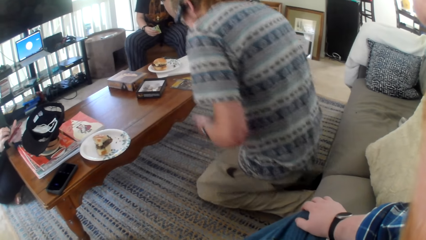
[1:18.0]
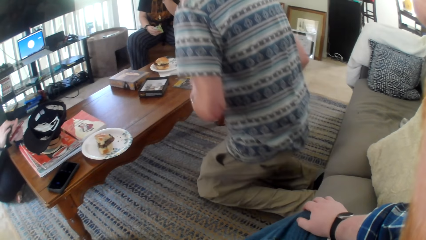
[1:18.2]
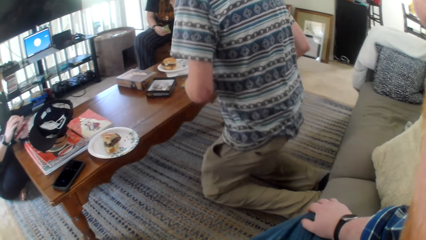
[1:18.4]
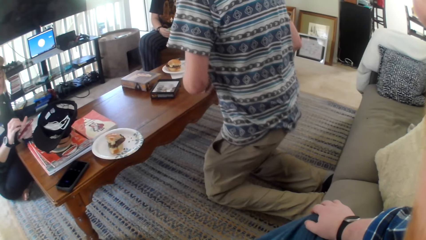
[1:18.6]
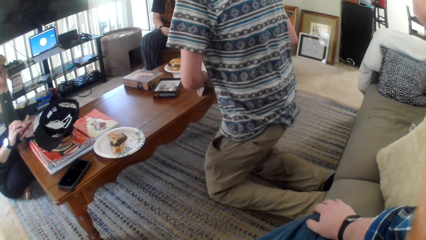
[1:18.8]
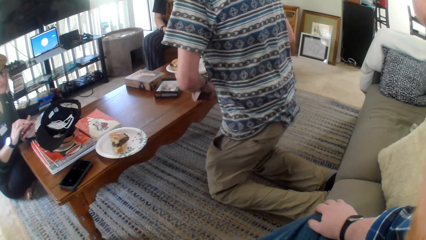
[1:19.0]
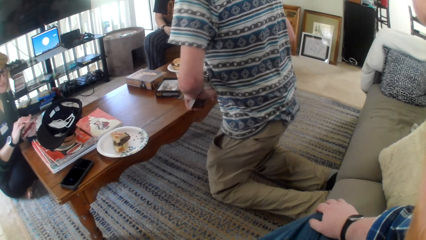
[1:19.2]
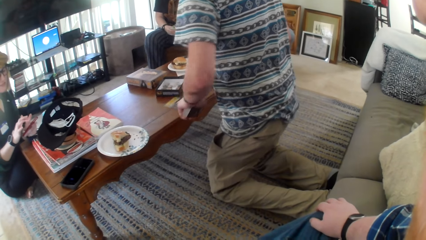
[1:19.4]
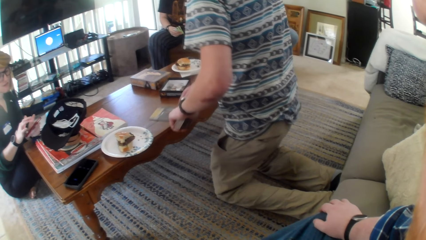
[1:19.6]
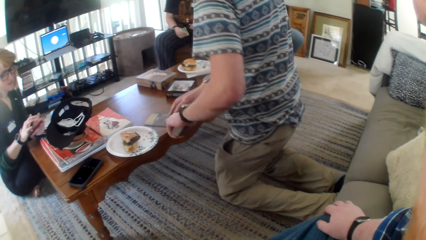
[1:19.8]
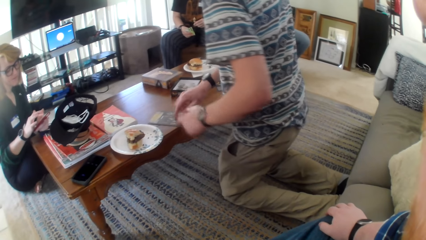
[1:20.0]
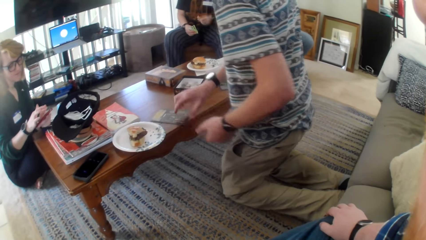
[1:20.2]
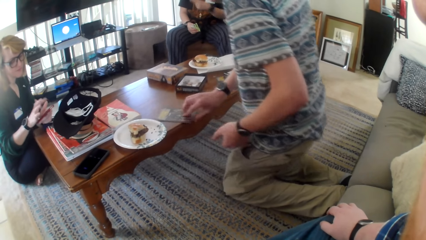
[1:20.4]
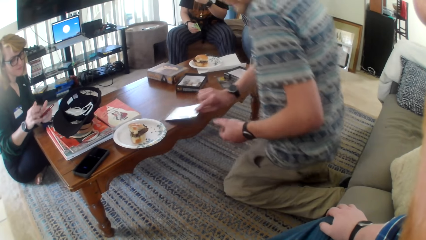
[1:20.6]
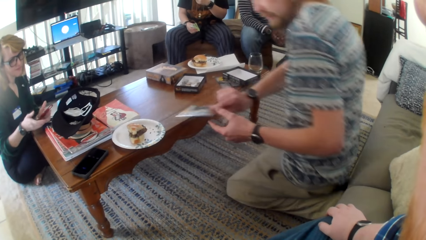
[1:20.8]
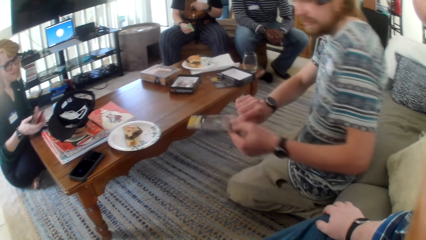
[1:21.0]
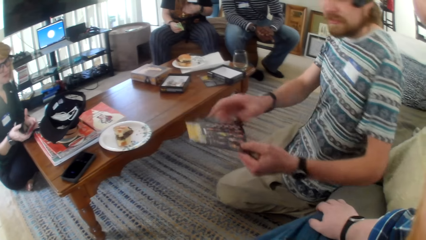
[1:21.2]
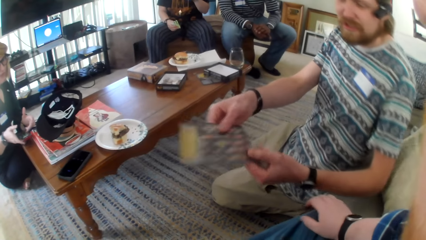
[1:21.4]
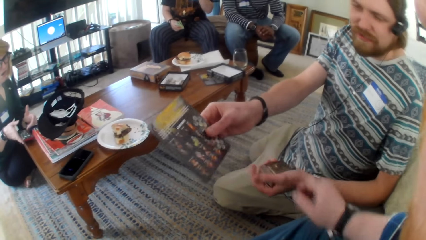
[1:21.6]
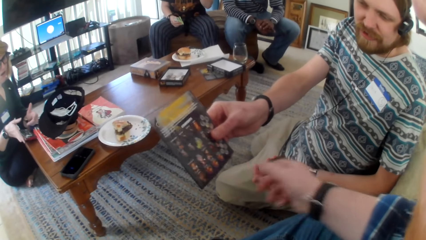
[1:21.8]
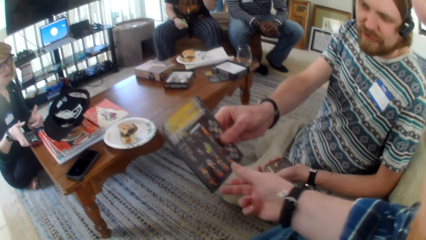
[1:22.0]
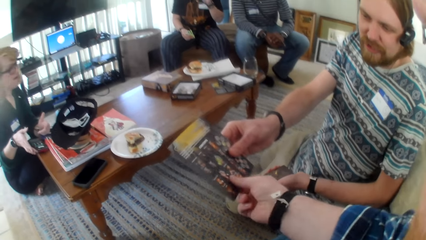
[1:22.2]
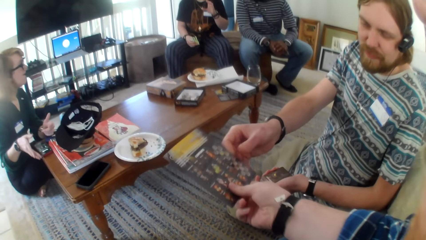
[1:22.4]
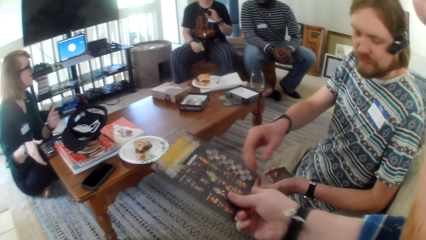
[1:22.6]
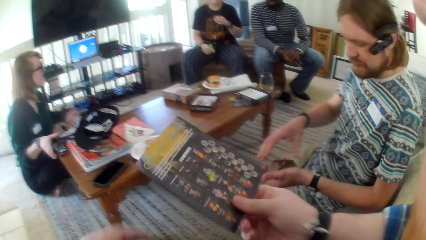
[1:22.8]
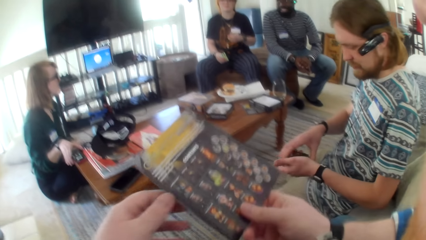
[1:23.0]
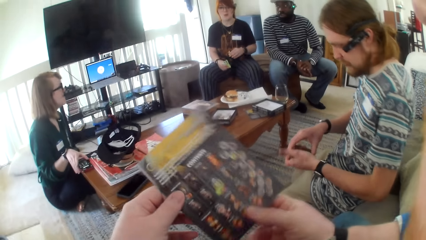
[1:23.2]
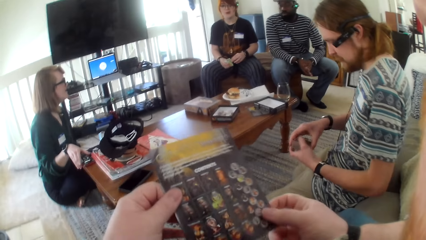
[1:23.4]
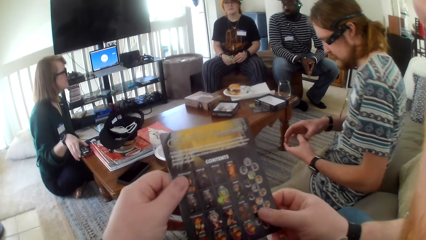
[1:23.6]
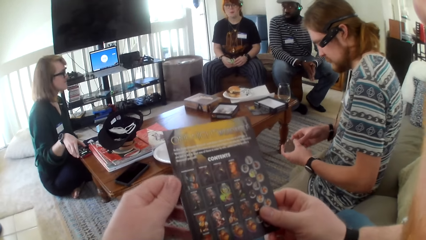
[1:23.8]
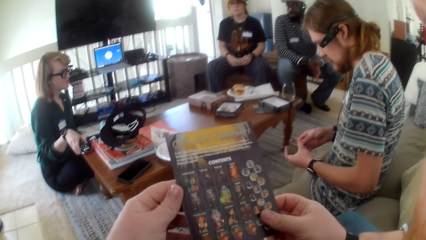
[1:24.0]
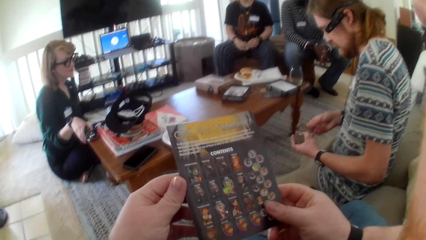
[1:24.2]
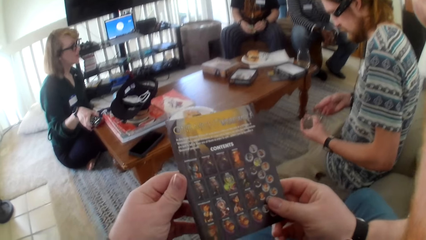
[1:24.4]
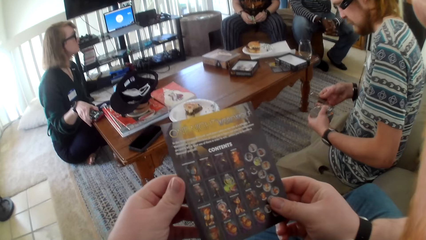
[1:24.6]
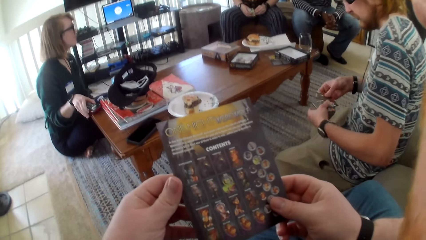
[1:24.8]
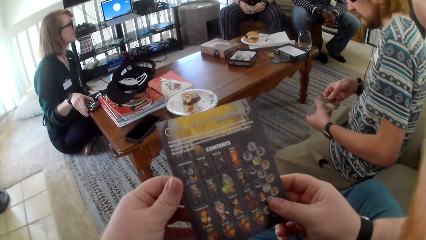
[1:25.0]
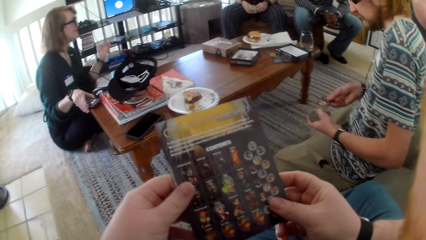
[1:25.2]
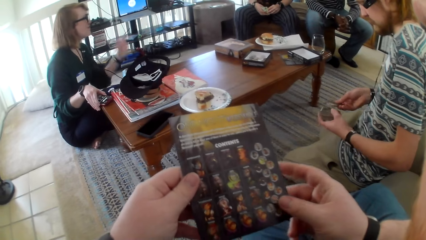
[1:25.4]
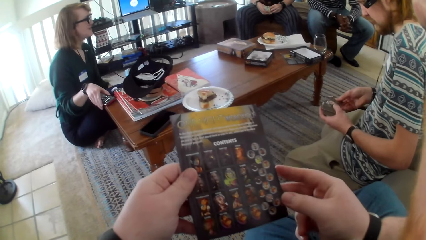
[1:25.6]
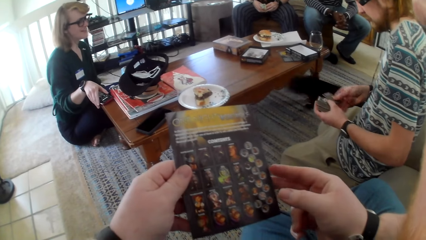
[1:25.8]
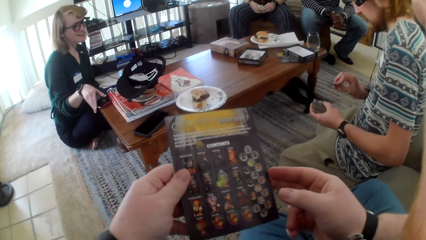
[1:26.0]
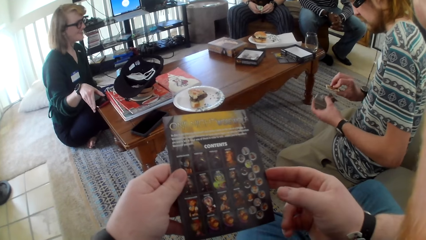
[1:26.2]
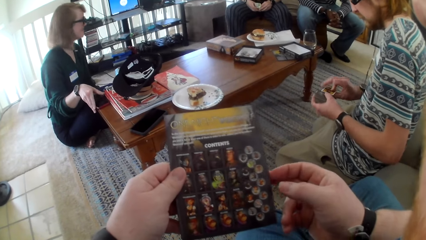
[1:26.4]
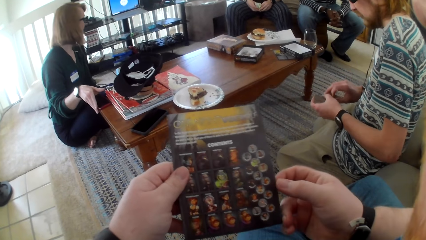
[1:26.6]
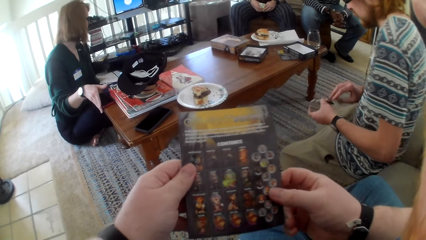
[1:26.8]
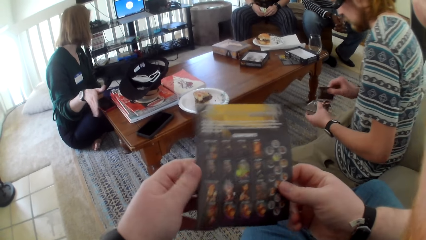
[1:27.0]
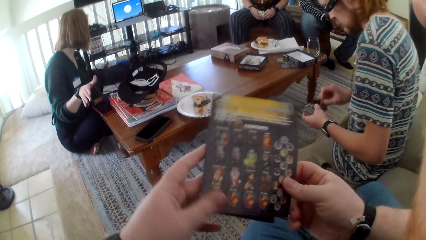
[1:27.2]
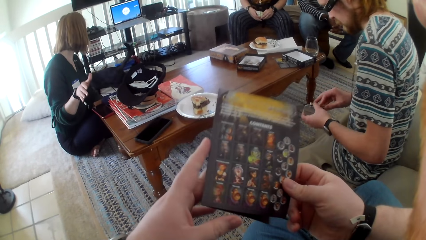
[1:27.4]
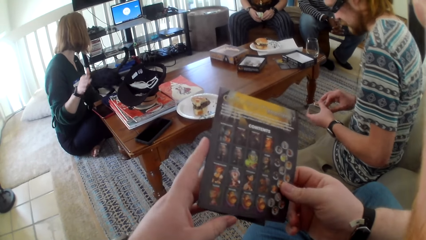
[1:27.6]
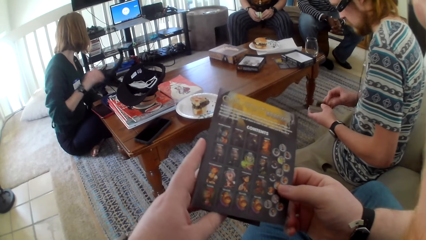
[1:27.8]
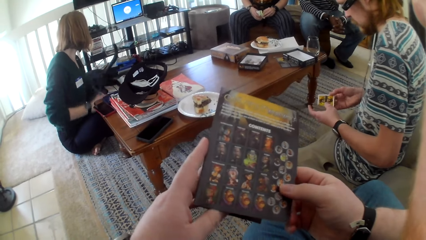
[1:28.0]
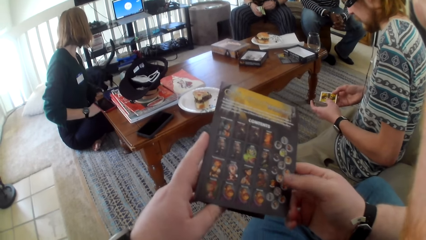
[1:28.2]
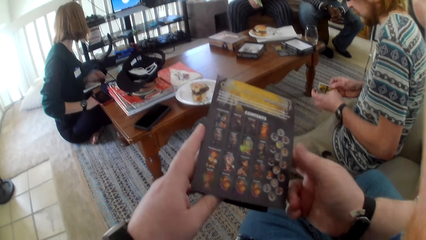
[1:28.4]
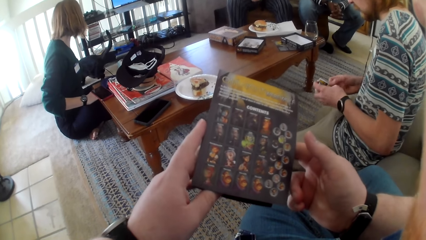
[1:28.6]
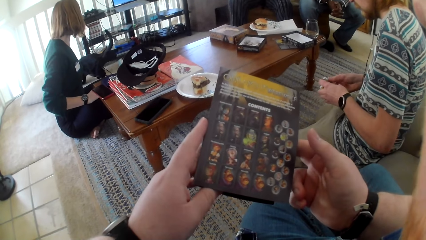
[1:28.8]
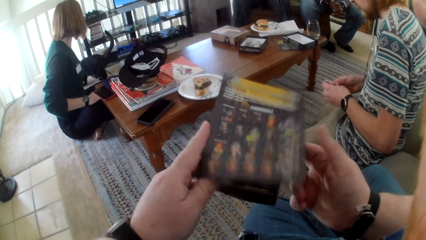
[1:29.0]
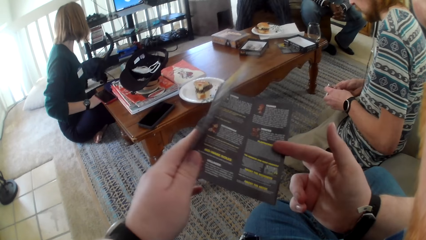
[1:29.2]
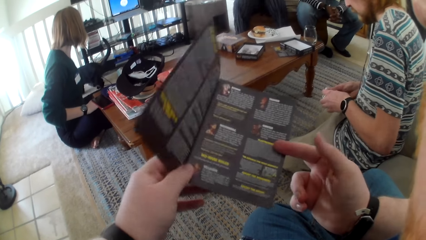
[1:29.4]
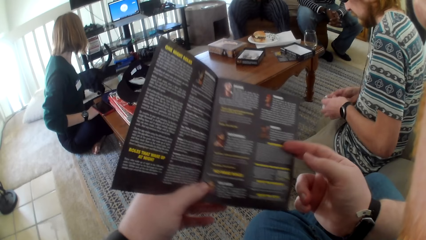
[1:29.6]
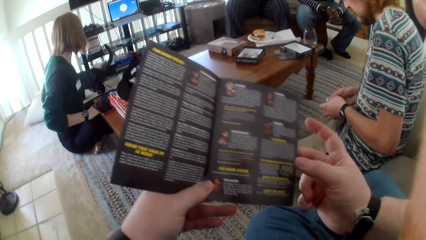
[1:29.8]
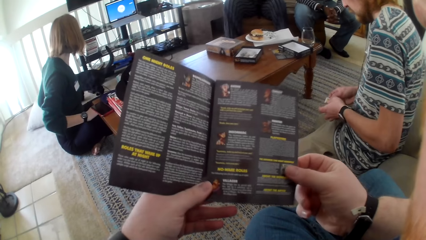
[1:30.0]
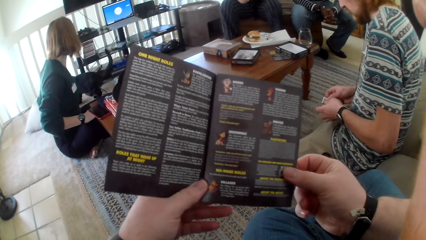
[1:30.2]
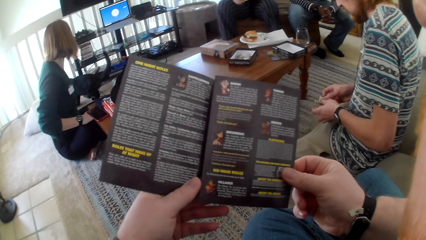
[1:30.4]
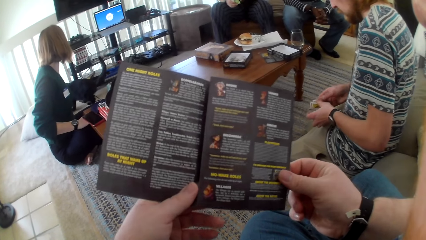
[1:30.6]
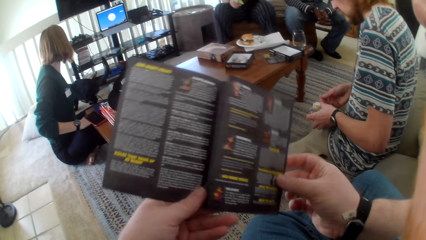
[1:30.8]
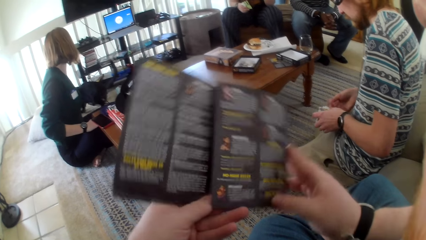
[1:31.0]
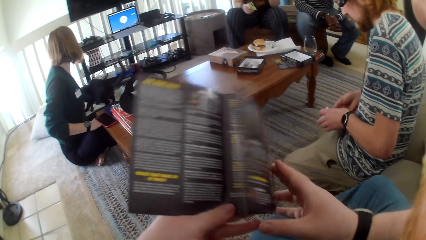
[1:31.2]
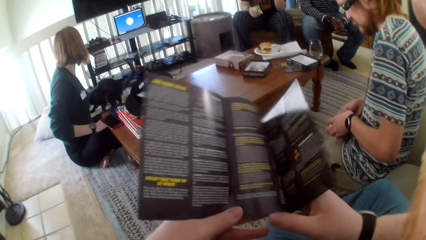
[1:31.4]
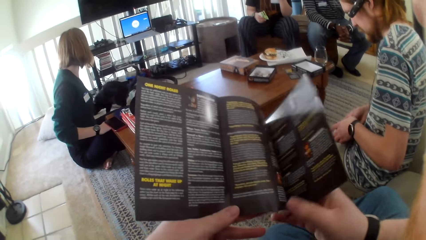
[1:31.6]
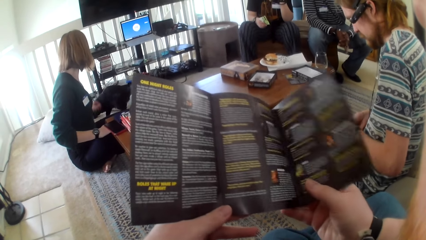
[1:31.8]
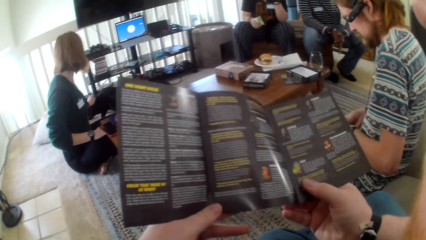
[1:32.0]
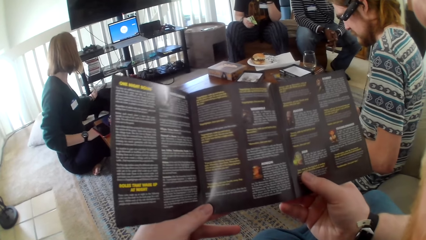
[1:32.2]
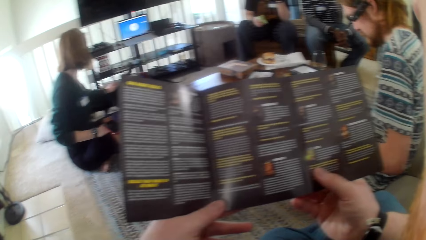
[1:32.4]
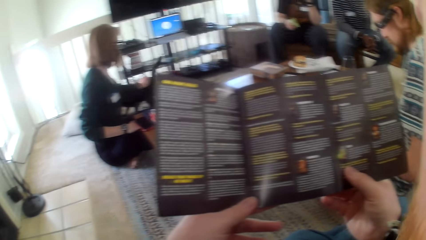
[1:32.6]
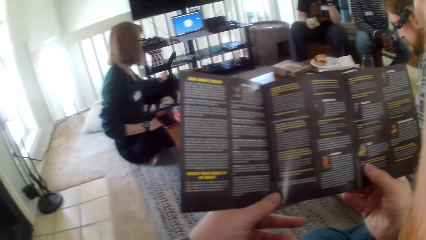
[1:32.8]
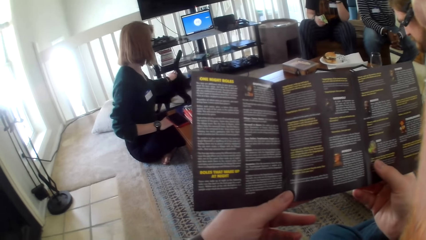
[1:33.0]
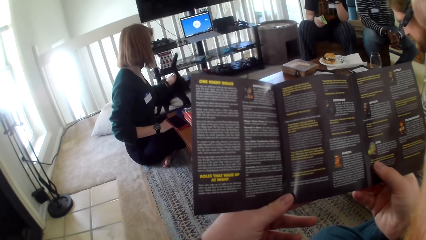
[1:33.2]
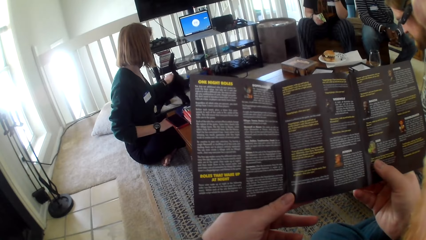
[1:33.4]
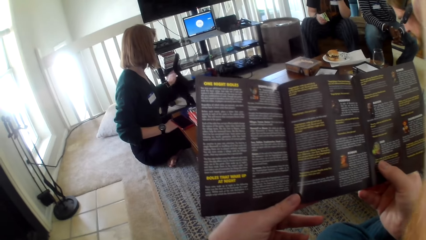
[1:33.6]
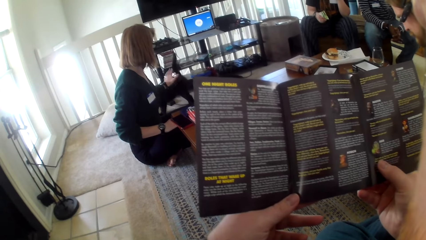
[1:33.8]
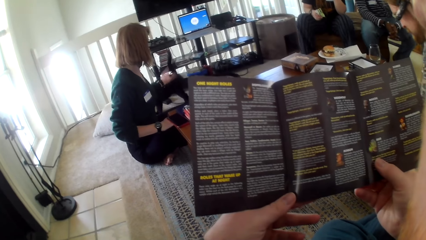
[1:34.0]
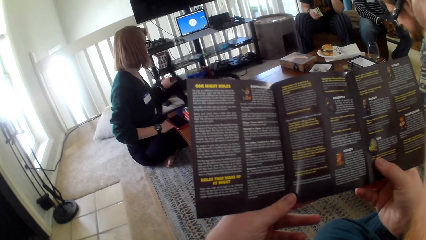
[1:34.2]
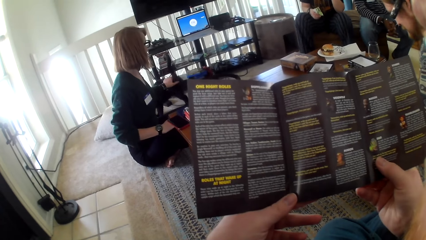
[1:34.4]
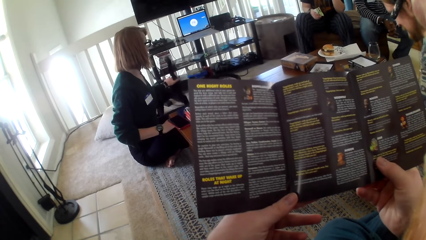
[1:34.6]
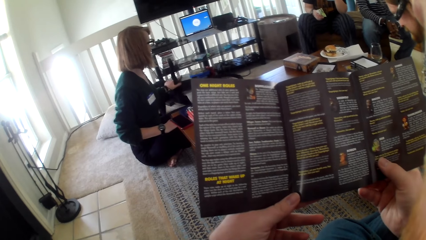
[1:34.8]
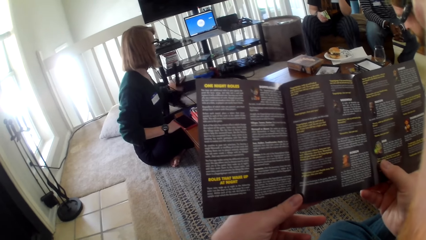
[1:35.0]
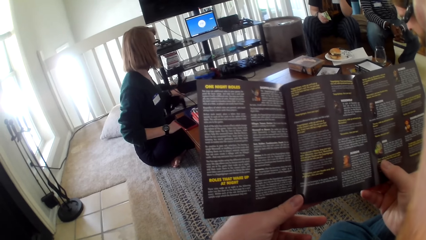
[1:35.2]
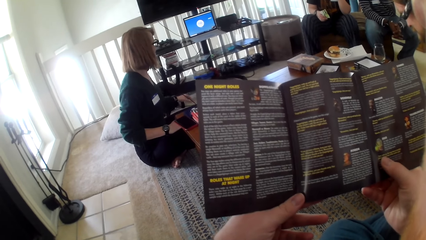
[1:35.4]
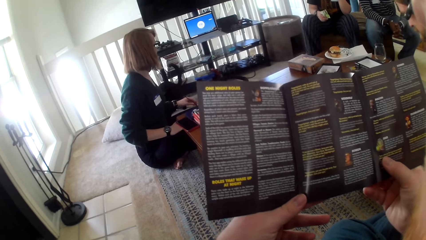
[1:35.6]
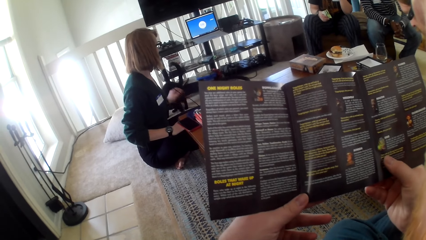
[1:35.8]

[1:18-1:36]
A person kneels on the floor carpet and nips the game cards paper on the table. A woman talks. The person picks up the game cards paper on the table. The woman uses the phone. The person conveys the game cards paper to the camera wearer. The camera wearer talks to the person and picks the game cards paper from the person. The woman places the phone on the table. The person counts the game cards on hands. The woman nips the smart phone on the table. The camera wearer talks. They open the game cards paper page, talk and read the paper. The woman grabs a black cat and touches the cat.
